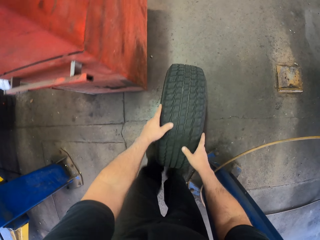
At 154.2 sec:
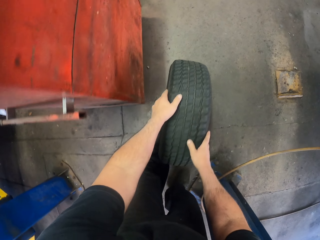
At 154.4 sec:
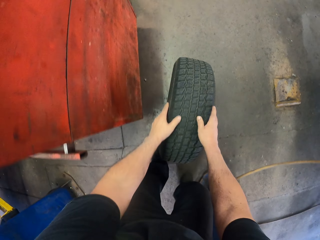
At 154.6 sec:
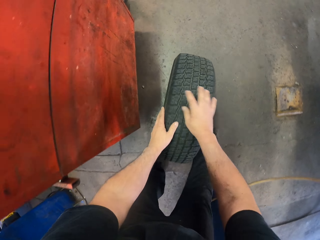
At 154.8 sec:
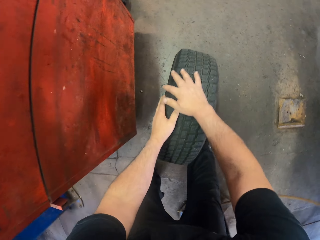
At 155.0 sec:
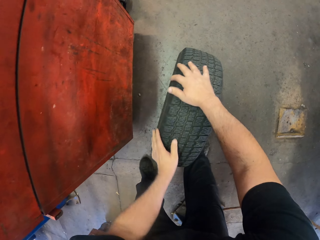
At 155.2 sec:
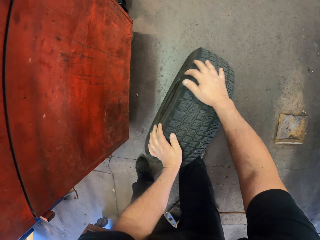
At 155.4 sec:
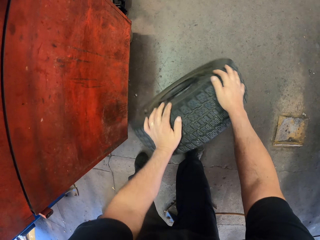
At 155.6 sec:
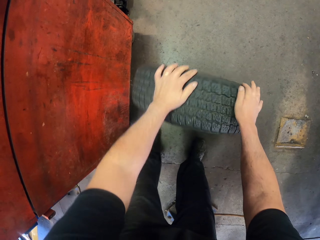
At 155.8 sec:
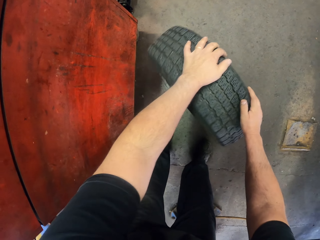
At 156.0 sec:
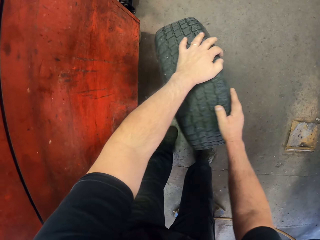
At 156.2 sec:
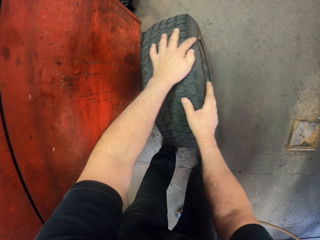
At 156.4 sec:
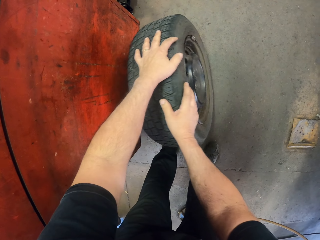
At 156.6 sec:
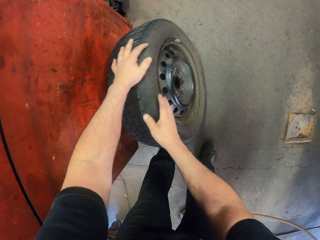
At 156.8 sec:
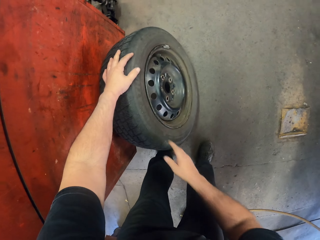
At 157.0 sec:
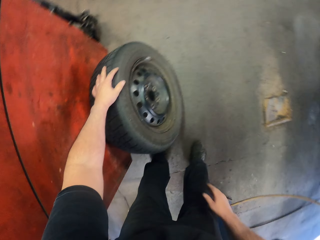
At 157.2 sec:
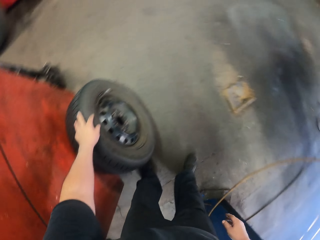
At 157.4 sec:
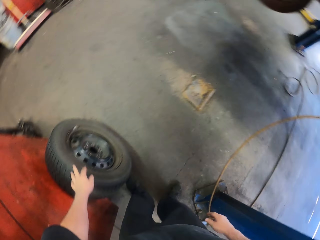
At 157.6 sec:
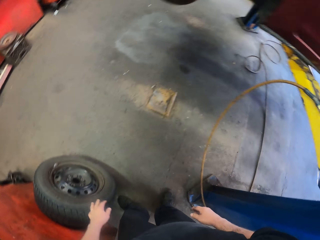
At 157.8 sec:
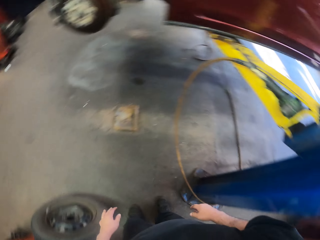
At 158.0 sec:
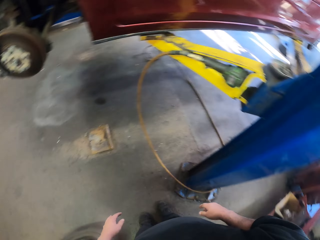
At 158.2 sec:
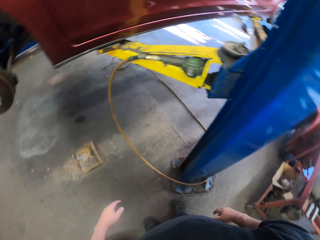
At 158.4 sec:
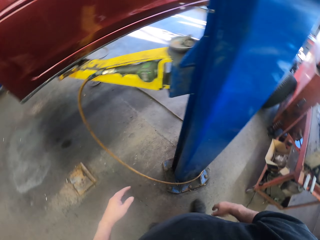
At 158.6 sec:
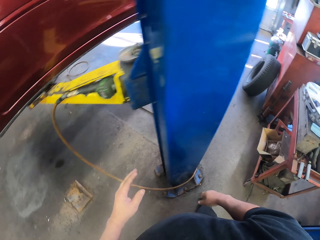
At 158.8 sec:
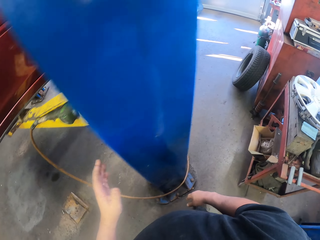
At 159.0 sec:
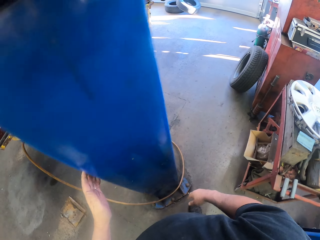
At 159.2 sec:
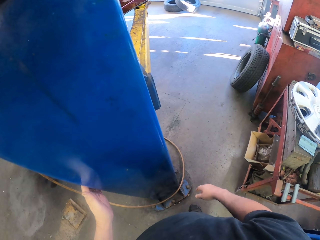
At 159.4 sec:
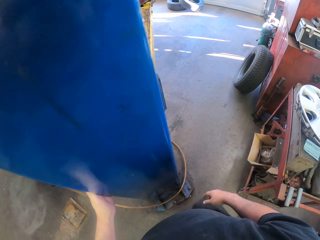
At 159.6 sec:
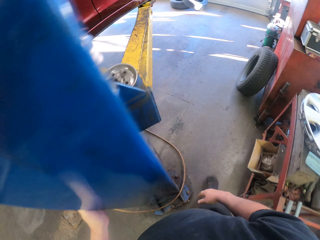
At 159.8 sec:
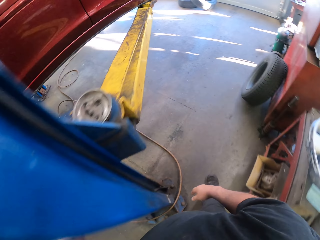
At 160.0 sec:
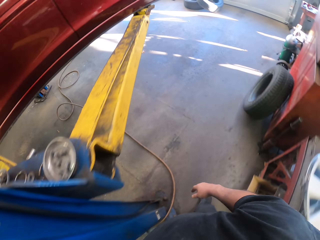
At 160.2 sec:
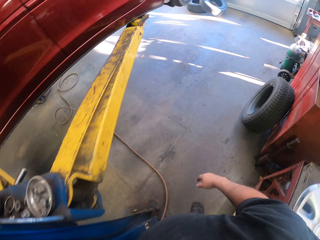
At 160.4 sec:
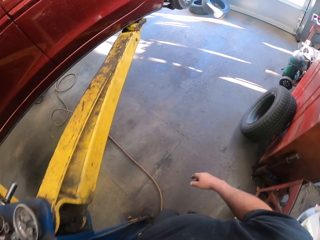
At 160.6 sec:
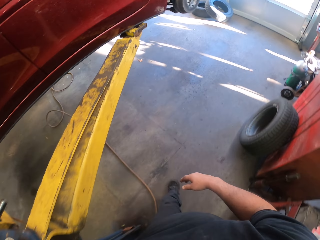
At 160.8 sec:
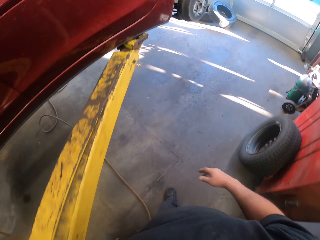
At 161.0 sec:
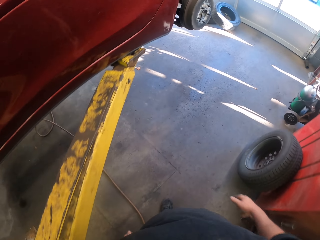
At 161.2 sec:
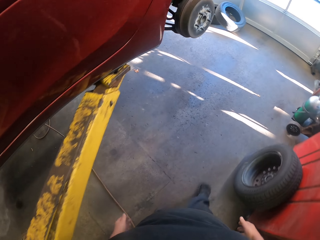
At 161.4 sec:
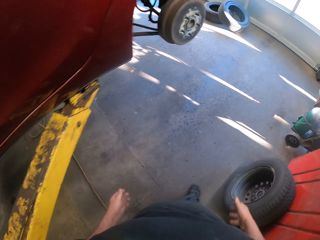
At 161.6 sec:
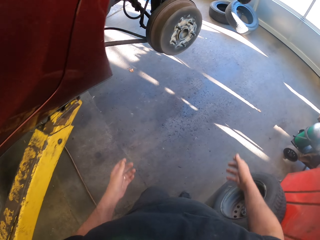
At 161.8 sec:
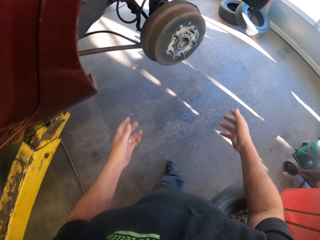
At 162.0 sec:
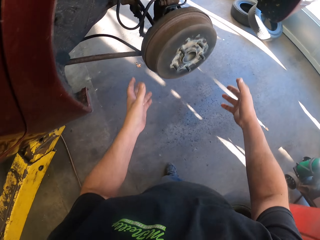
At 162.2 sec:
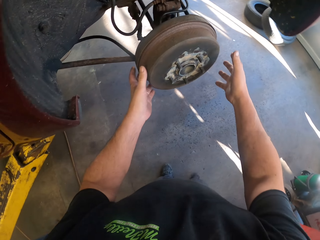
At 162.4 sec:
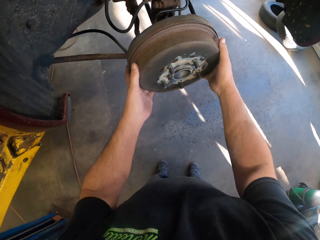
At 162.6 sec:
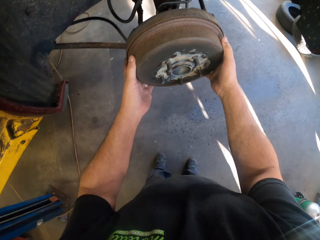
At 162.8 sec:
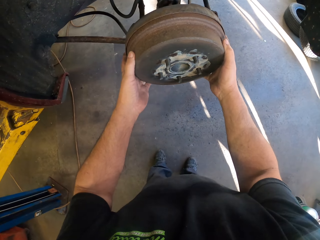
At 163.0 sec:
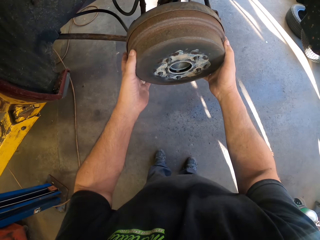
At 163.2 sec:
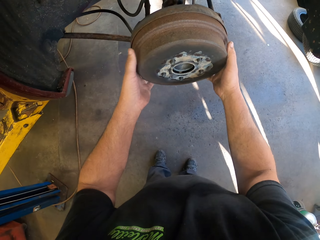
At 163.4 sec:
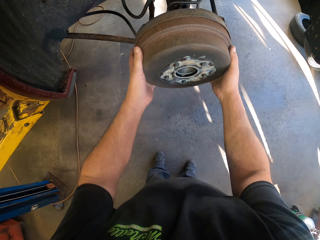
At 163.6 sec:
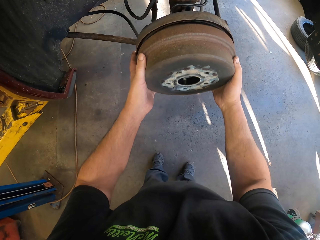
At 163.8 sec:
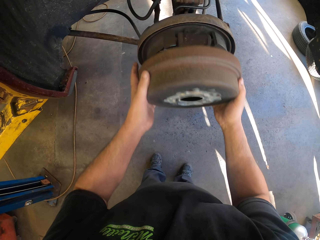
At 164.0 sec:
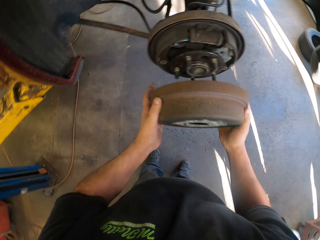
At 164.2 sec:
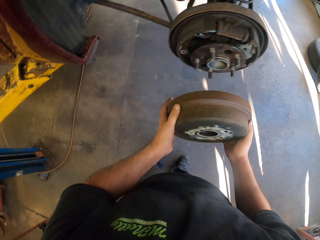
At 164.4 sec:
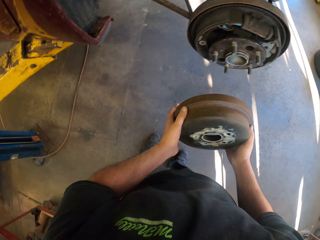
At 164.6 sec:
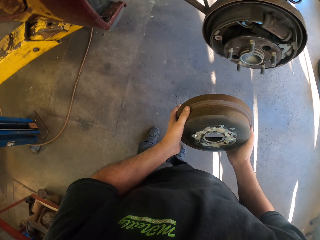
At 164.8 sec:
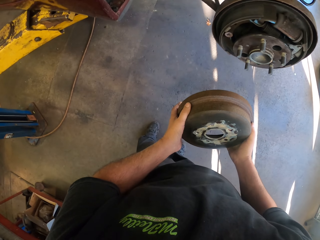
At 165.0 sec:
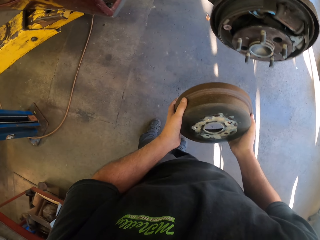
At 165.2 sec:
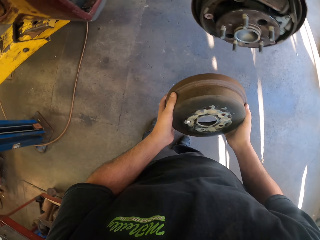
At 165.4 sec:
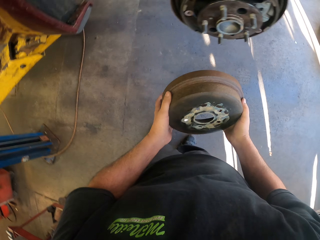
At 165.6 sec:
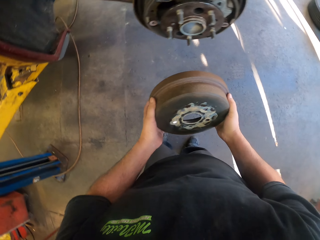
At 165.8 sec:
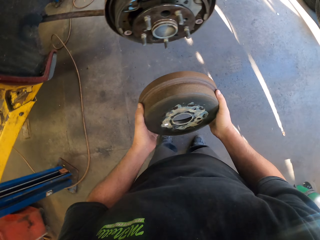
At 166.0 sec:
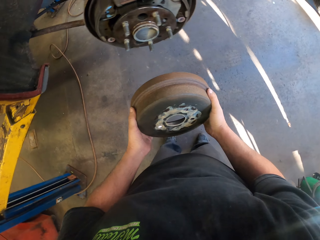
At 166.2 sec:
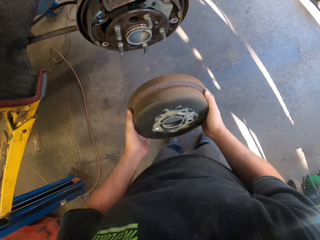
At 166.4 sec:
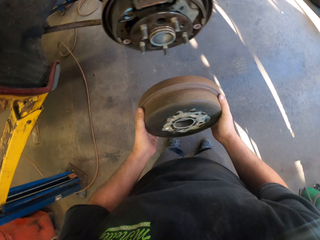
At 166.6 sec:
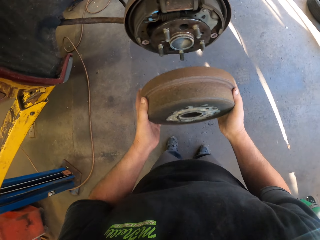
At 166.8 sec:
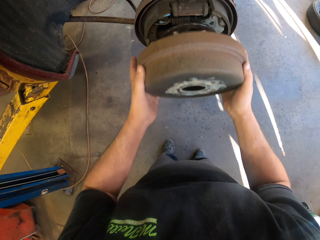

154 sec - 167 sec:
The camera wearer rests the tire in the garage floor. They walk around. They remove the disk wheel of the car. They check the interior of the wheel.

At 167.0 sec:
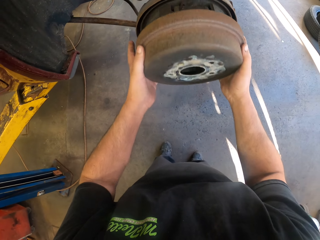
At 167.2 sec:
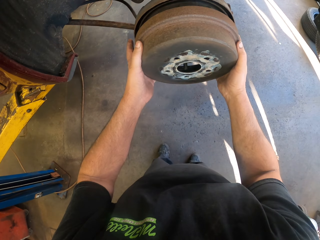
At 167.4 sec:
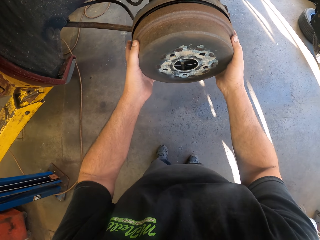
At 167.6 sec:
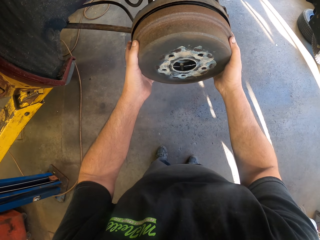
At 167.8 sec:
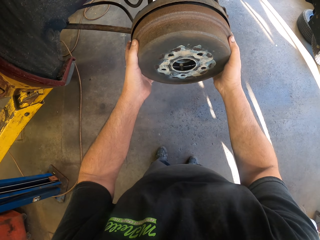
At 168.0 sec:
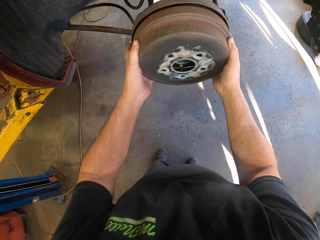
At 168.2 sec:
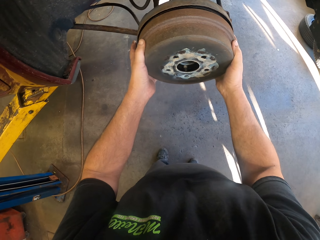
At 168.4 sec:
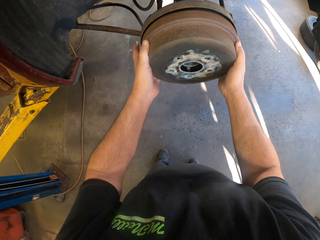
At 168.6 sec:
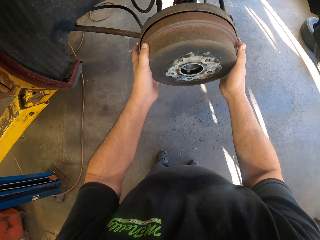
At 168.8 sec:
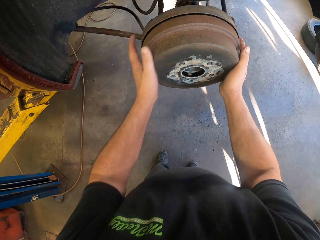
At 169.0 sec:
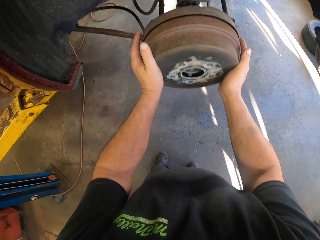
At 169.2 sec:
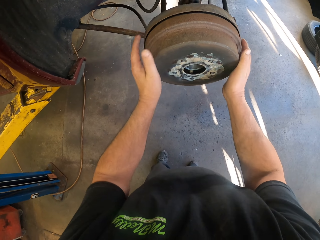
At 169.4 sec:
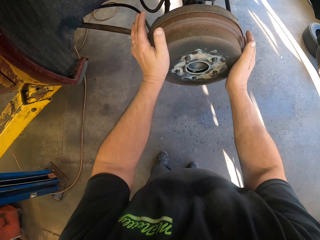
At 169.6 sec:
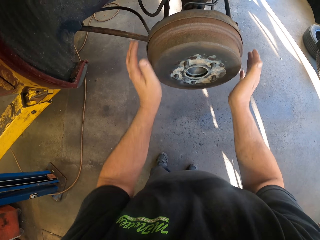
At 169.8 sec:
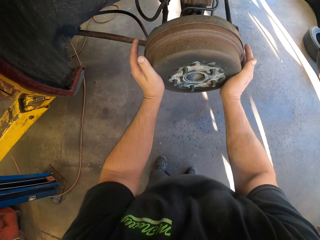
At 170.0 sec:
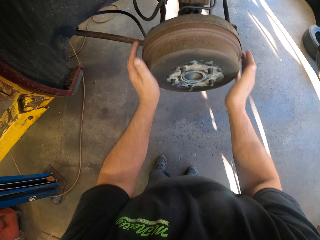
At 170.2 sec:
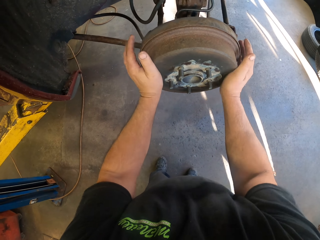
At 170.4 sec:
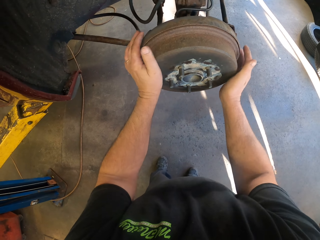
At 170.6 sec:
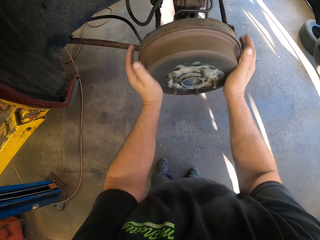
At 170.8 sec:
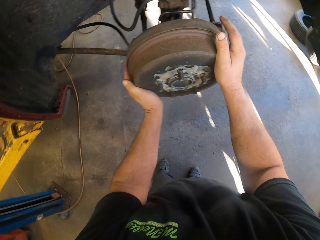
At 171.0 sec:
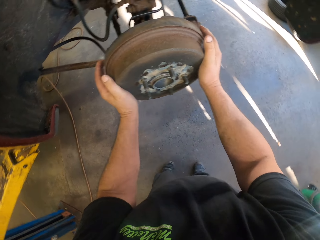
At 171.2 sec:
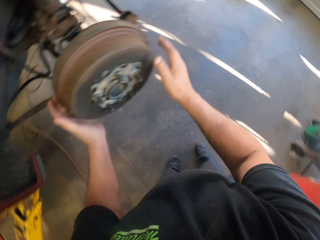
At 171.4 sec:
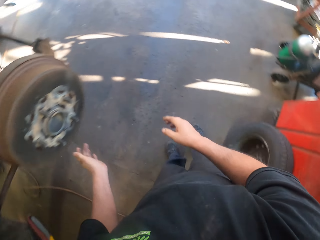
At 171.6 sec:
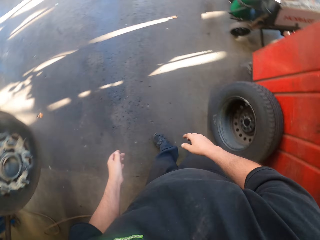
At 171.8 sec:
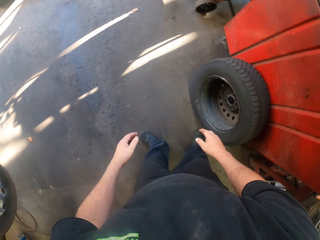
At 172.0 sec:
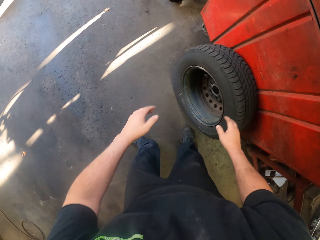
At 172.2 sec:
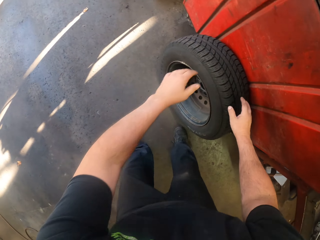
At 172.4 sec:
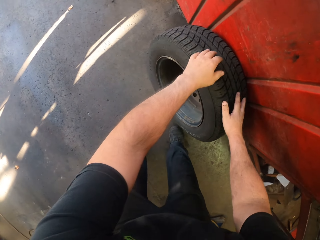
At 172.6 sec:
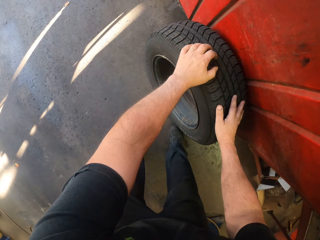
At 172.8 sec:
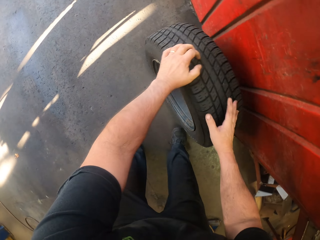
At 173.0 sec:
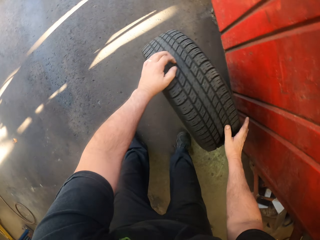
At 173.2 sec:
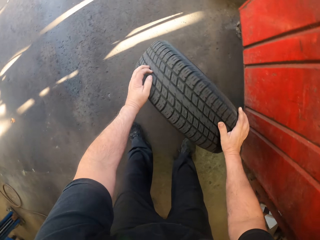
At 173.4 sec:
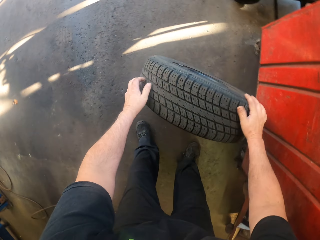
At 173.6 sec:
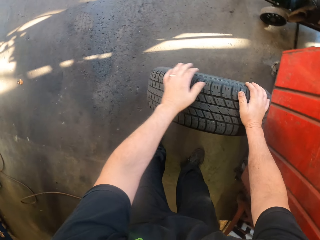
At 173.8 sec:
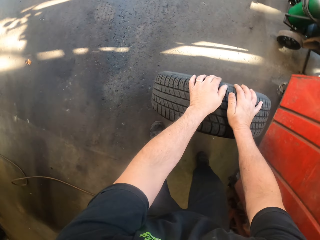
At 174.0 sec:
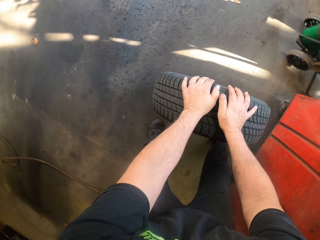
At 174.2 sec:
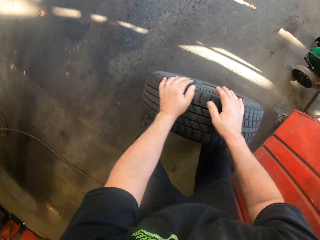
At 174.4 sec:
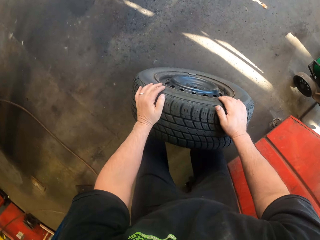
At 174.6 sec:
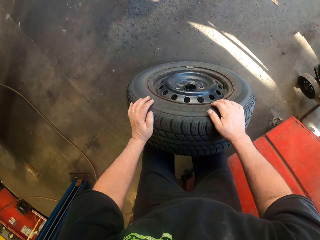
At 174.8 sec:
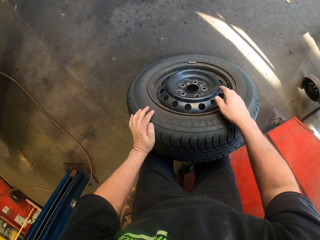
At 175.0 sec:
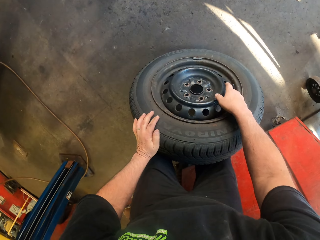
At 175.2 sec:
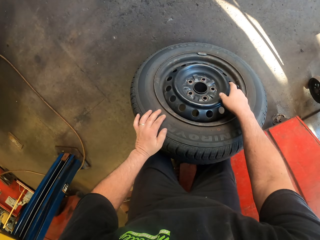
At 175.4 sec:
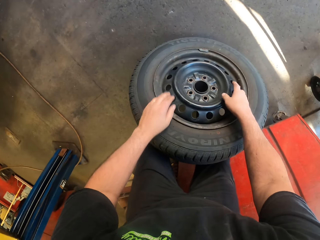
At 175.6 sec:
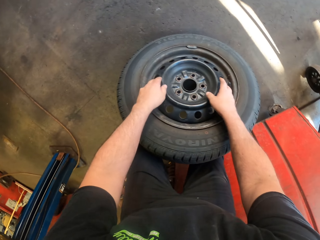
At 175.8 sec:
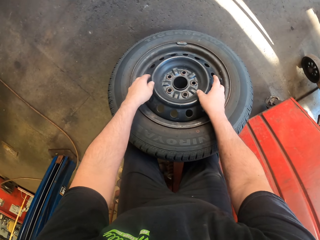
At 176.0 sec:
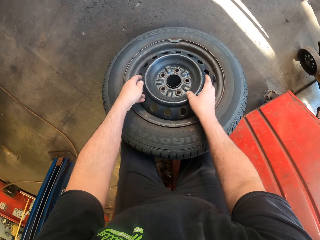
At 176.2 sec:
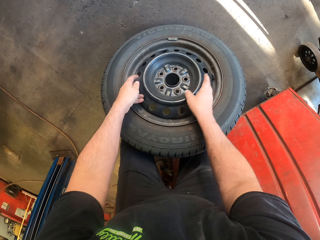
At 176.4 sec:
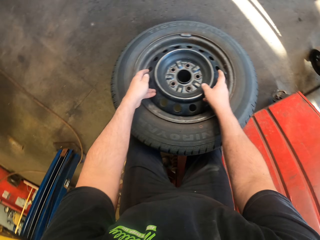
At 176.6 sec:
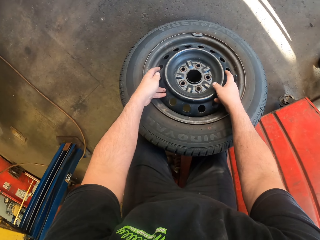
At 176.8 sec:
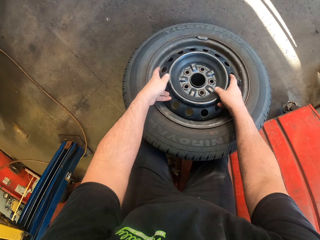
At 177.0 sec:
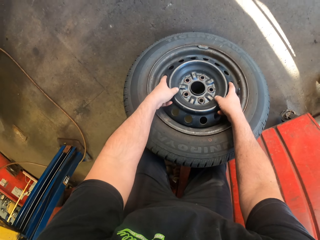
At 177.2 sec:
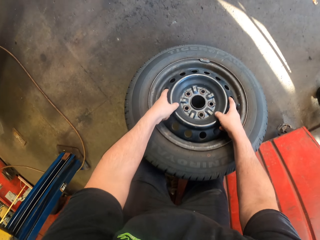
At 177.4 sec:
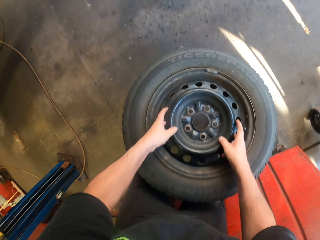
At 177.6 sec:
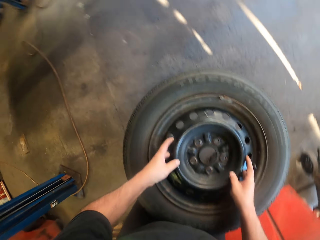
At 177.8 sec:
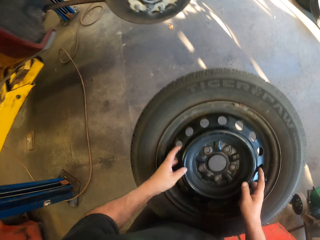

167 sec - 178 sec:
The camera wearer puts the wheel back on the car. They pick the tire from the floor.
